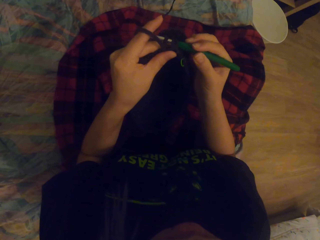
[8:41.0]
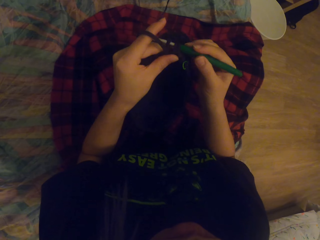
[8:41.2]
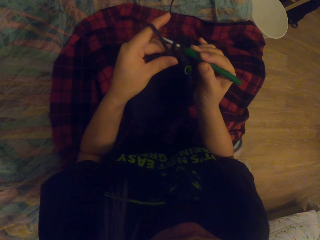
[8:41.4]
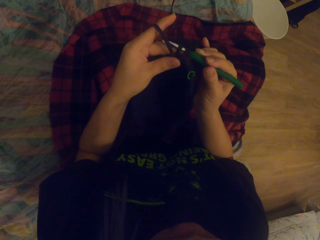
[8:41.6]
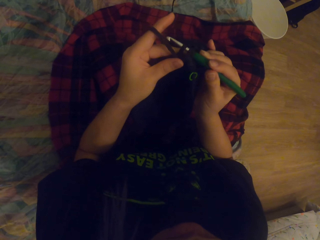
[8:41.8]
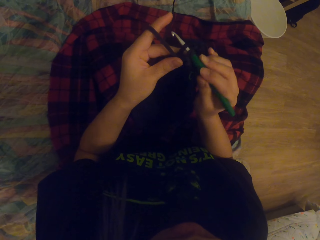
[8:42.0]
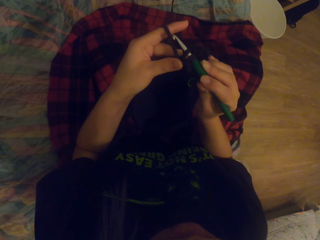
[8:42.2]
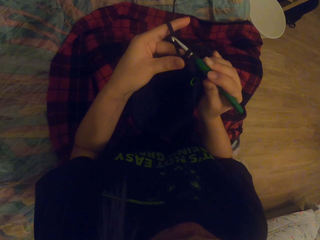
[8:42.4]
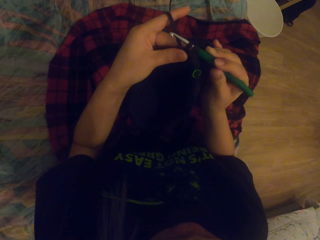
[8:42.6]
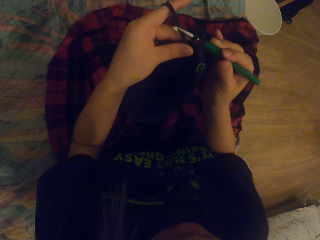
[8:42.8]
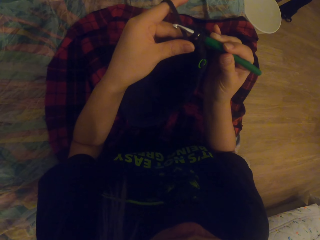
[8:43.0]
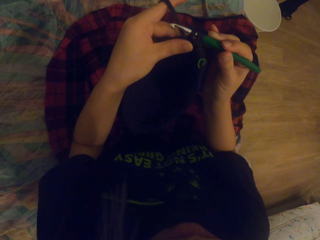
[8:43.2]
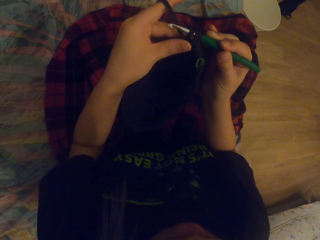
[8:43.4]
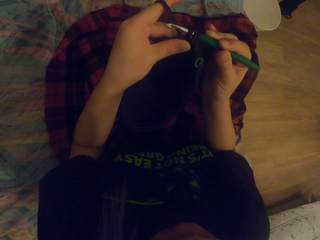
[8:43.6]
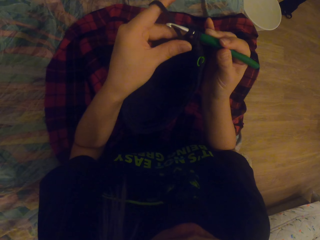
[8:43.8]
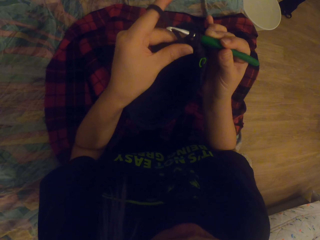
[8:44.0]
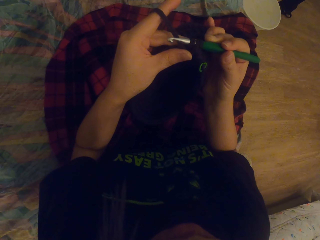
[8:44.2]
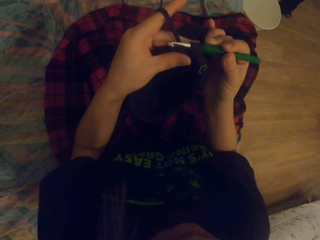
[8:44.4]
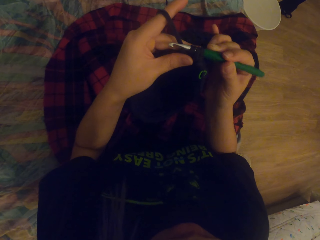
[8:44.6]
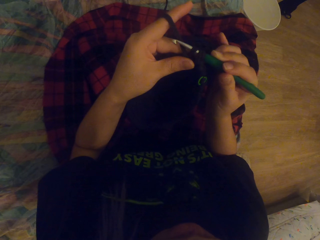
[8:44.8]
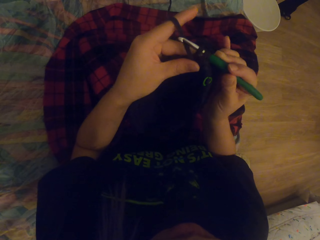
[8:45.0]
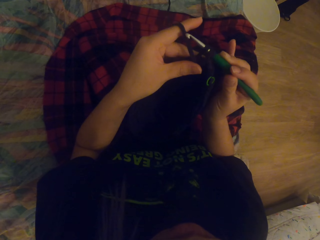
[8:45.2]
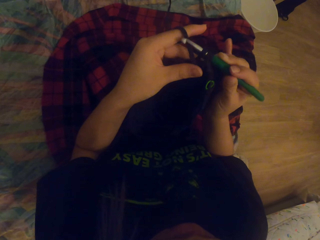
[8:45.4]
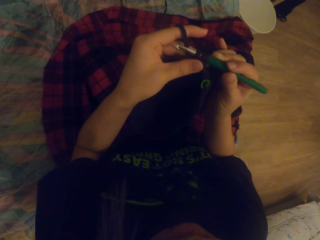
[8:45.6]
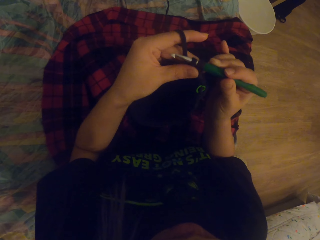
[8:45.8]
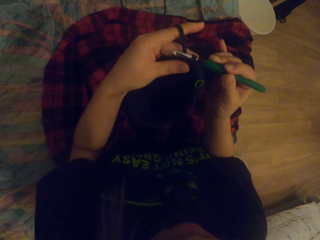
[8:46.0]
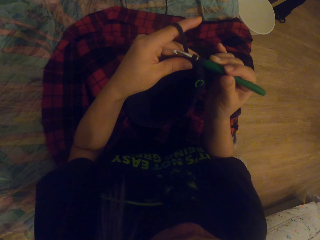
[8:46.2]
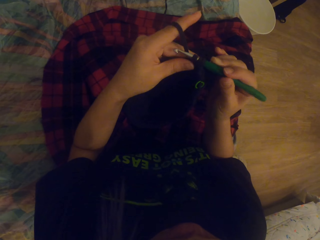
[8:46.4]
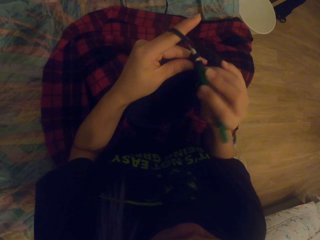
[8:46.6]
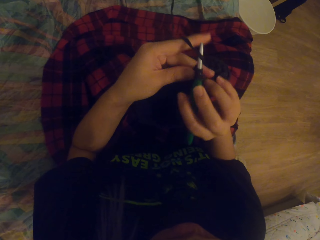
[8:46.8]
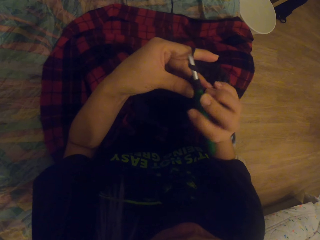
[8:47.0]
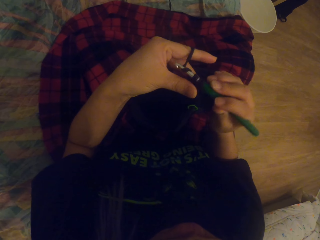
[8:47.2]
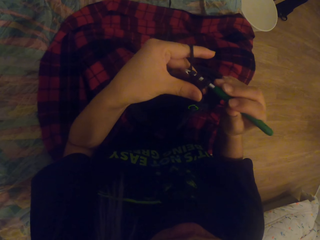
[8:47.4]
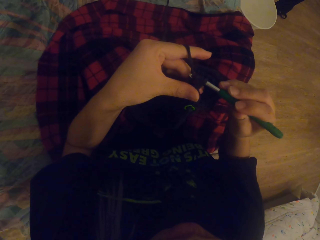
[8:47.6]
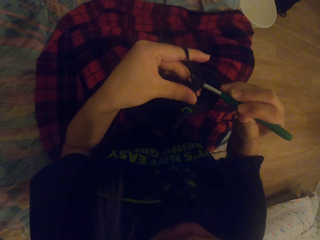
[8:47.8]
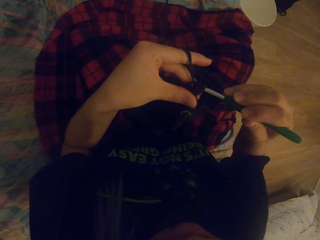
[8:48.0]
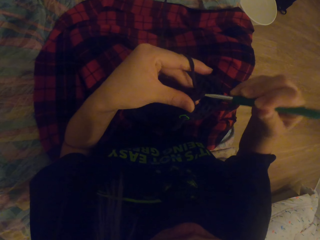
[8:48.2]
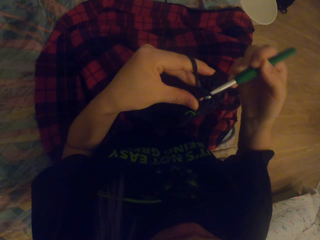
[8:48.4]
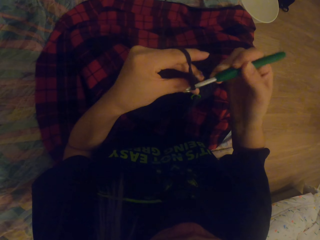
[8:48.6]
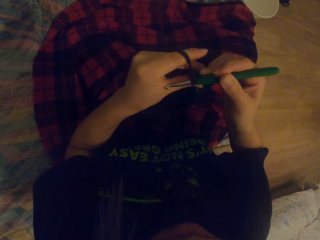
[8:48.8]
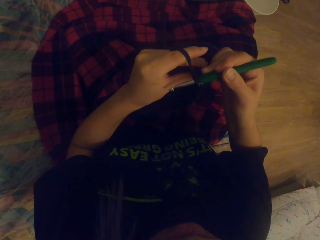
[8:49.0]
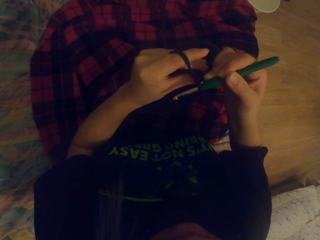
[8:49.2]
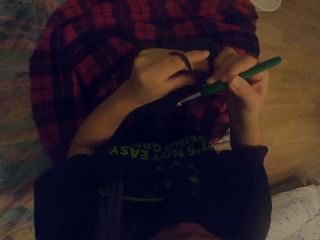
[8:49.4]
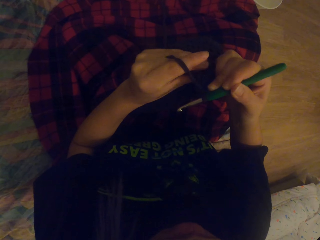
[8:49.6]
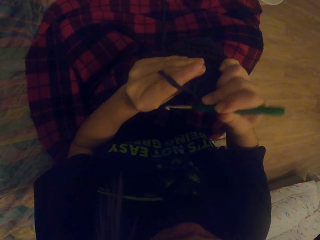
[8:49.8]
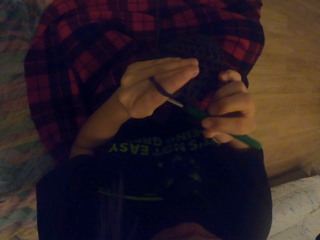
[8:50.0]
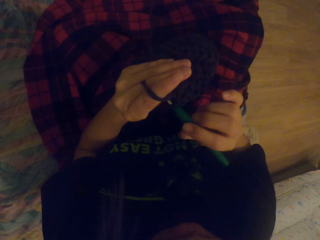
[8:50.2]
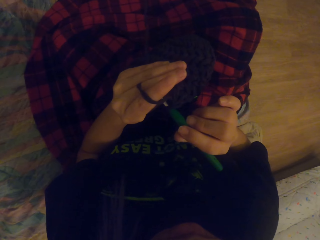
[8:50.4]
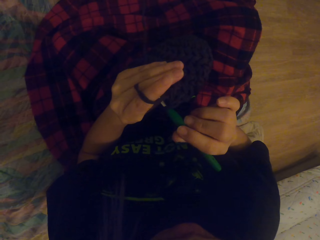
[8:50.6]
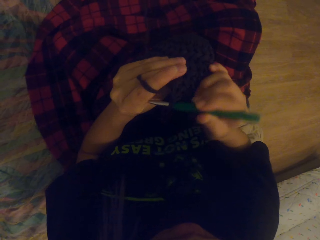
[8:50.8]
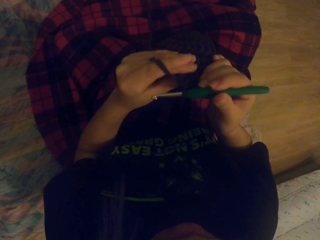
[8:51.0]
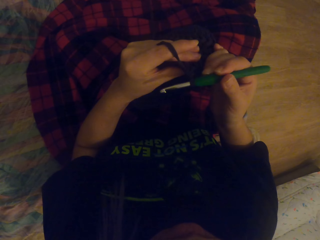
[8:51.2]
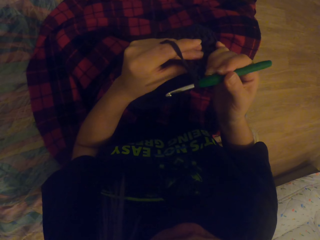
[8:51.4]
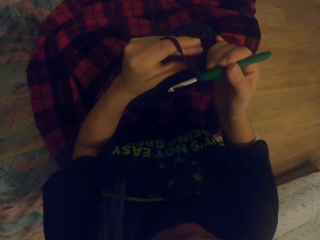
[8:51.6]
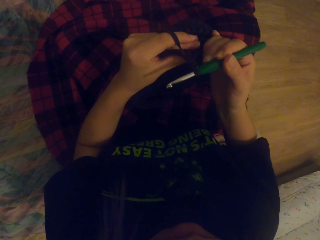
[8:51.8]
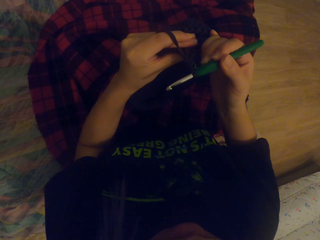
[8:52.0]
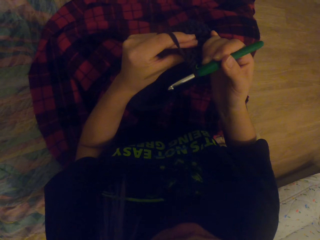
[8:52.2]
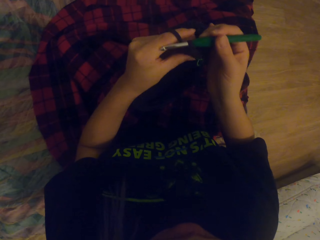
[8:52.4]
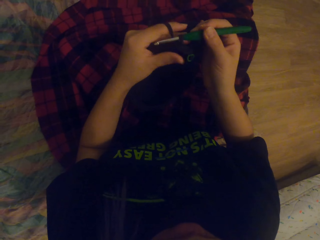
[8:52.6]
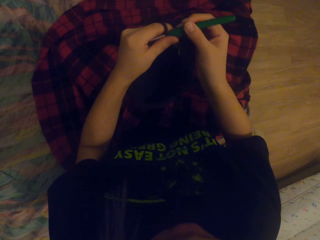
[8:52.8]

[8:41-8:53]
The camera wearer looks at the fabric. They pull the needle. They touch the fabric. They knit the fabric with the needle. They look at the fabric. They pull the needle.

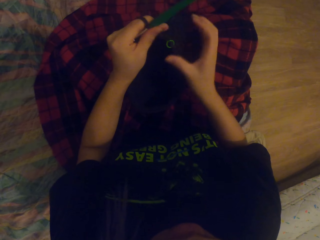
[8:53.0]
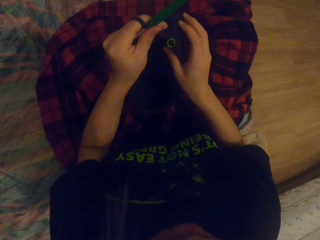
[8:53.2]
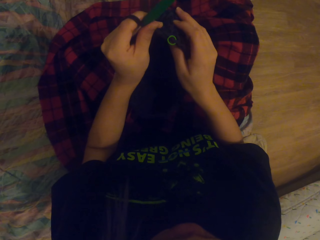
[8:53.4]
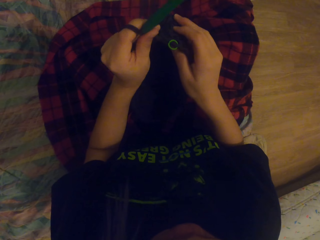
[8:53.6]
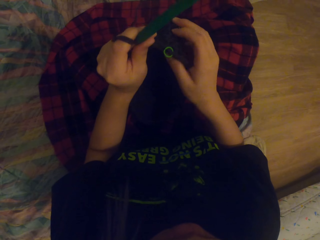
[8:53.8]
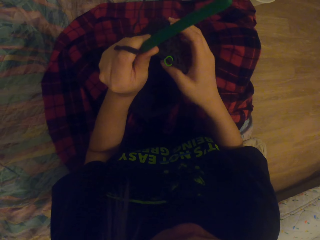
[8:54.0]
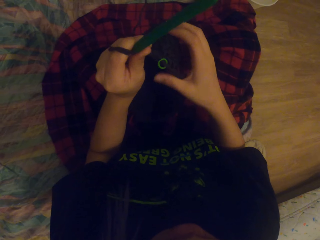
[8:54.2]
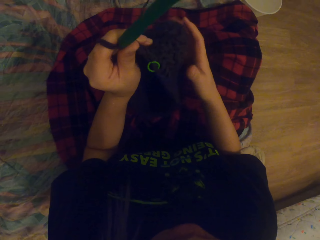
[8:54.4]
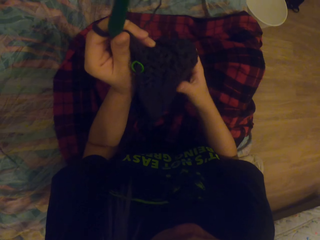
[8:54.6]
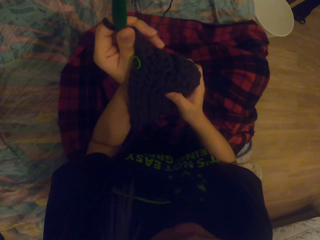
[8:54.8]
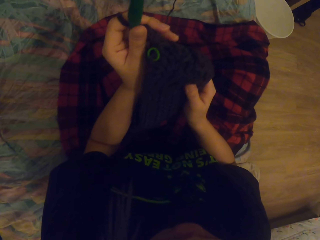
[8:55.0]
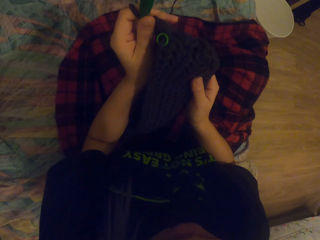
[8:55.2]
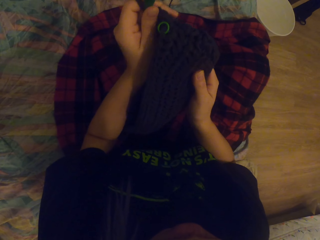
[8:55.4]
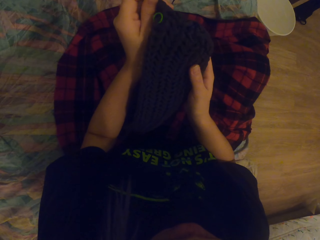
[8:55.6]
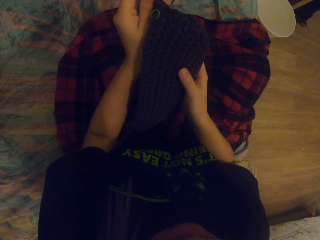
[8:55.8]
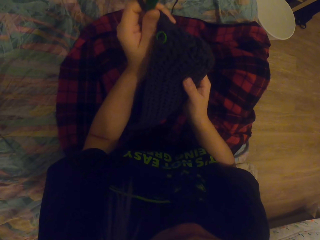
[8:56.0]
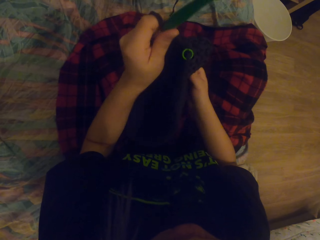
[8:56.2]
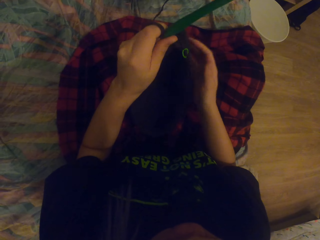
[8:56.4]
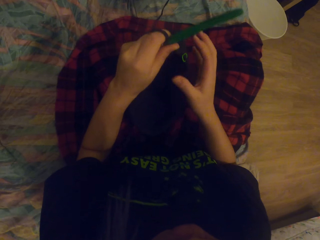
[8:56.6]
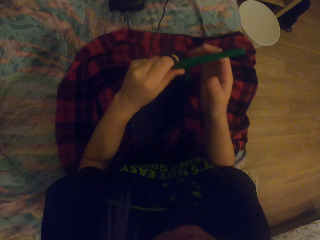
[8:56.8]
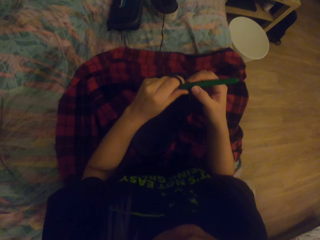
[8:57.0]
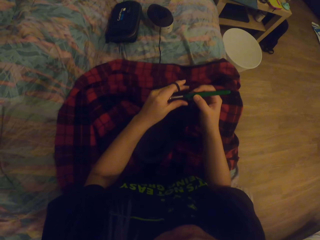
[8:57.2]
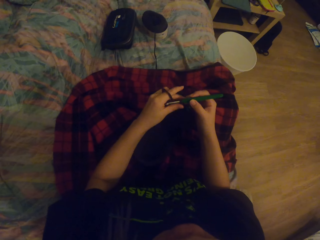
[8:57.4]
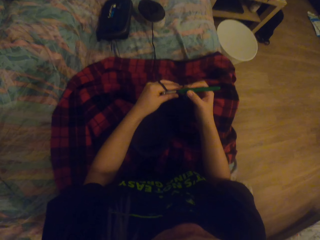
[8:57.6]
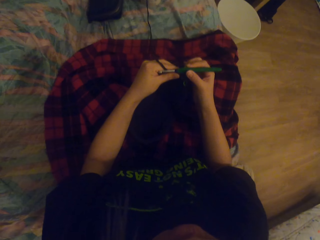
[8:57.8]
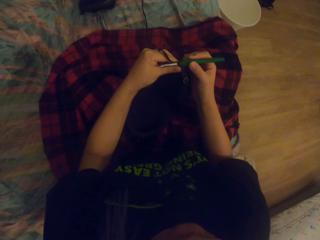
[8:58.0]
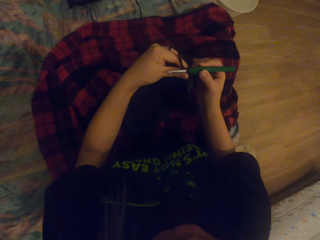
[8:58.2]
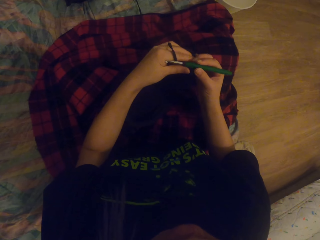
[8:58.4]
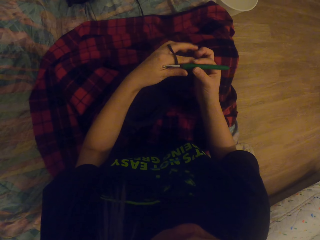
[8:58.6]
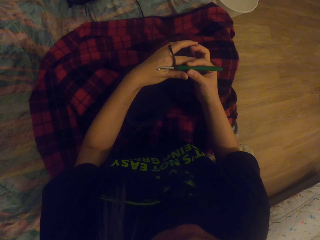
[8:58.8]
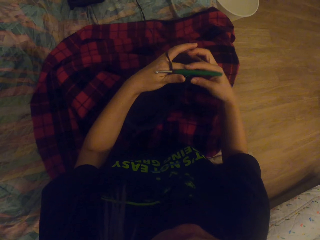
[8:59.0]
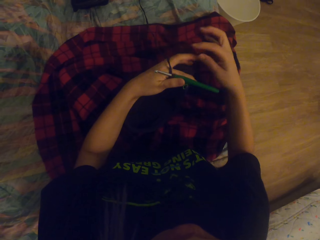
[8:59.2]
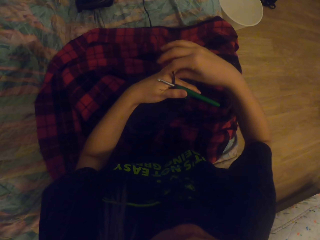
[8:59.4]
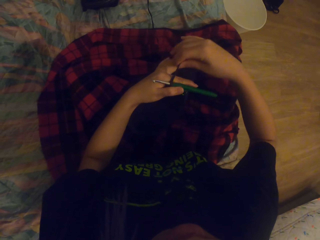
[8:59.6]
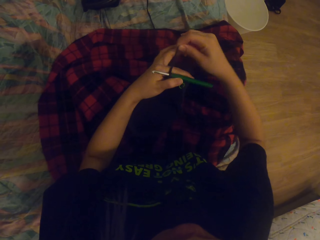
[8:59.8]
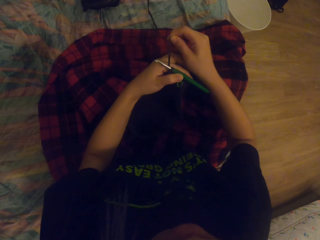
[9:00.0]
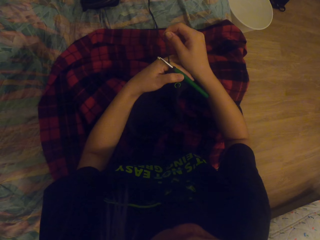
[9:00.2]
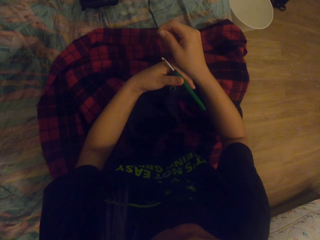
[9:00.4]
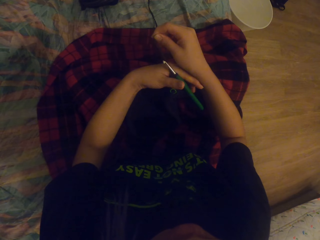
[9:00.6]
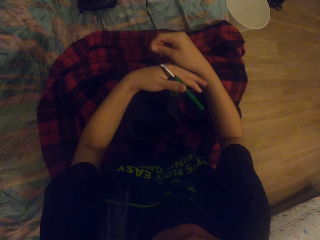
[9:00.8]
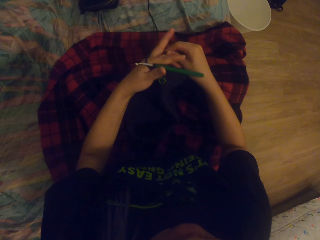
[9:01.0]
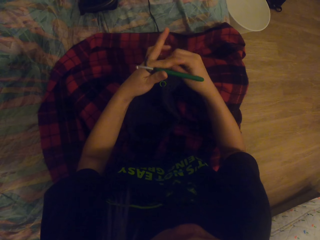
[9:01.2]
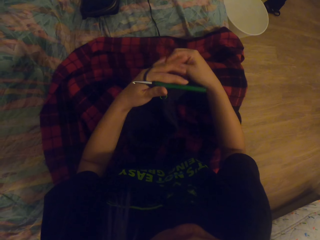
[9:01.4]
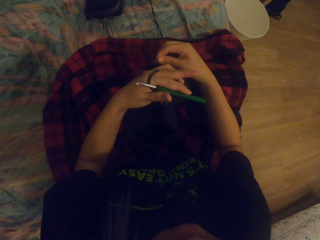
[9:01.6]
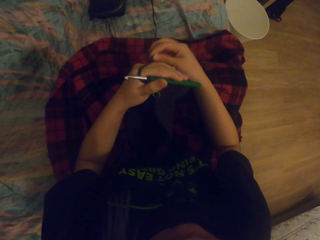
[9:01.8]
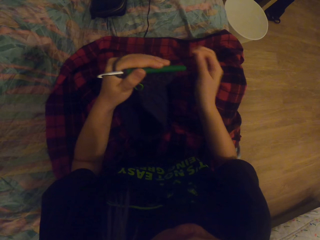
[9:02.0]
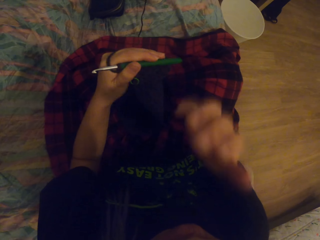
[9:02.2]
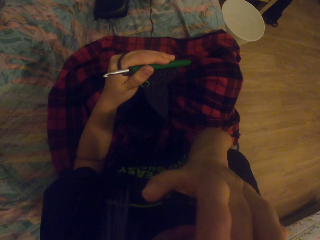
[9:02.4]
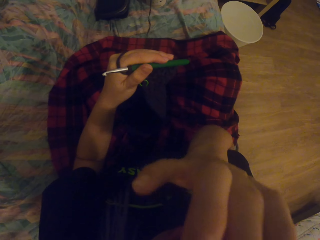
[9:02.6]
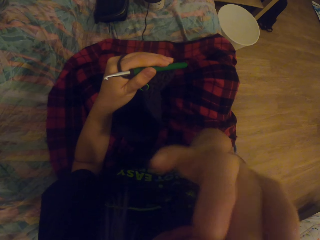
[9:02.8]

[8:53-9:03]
The camera wearer passes the needle to the left hand. They touch the fabric. They look at the fabric. They pass the needle to the right hand. They move the fabric. They pull the thread. They roll the thread on the fingers. They touch the face.
